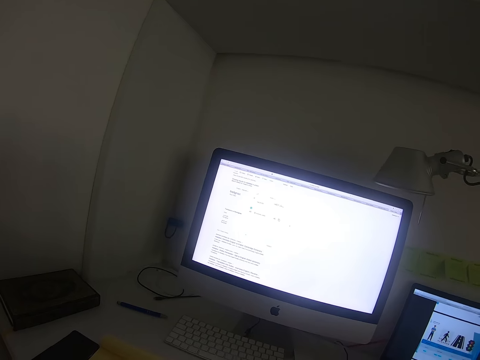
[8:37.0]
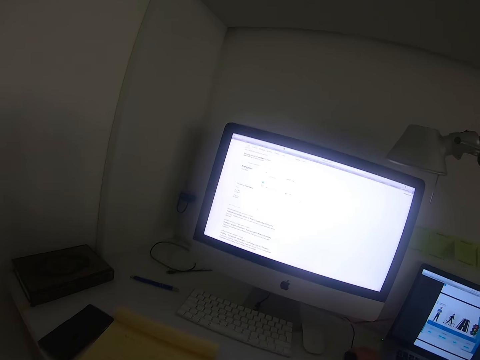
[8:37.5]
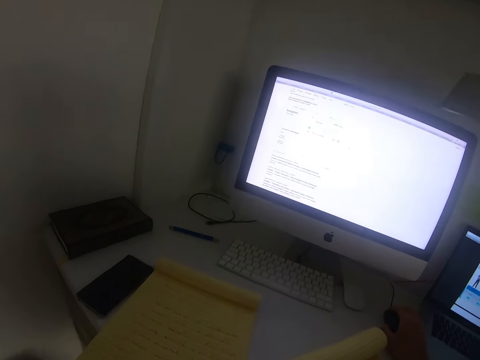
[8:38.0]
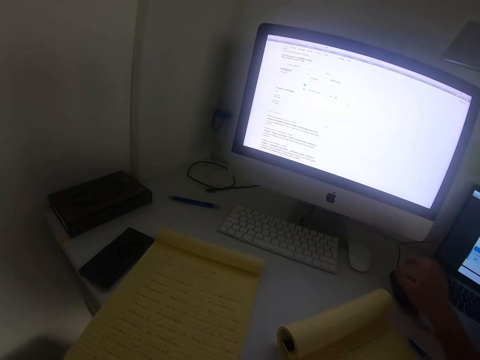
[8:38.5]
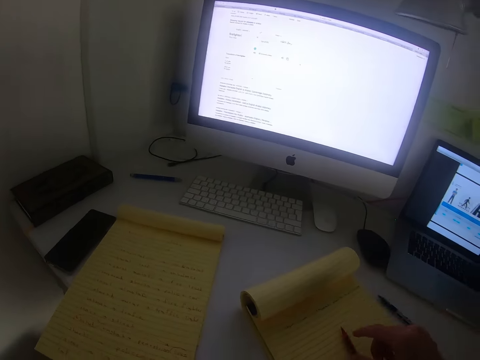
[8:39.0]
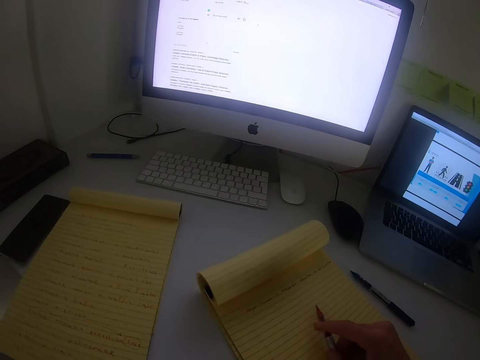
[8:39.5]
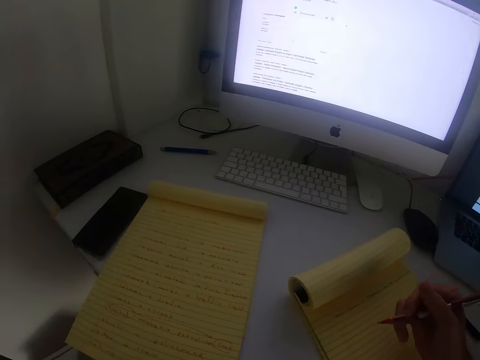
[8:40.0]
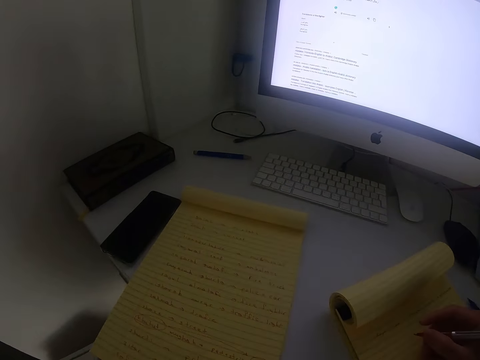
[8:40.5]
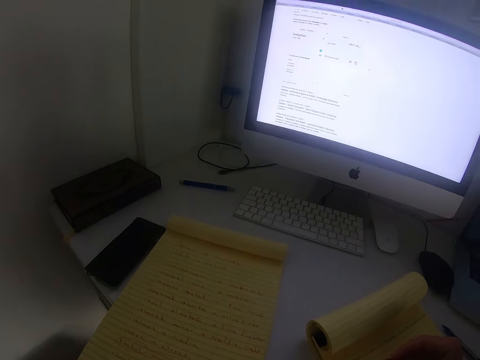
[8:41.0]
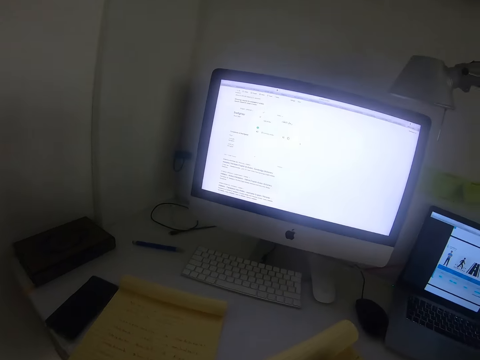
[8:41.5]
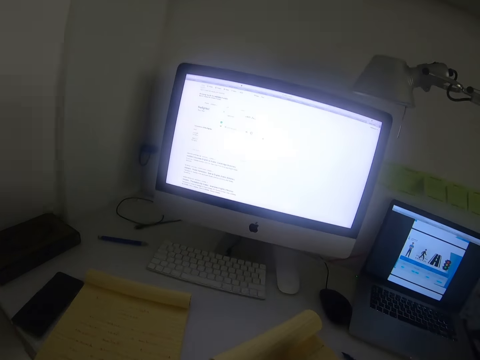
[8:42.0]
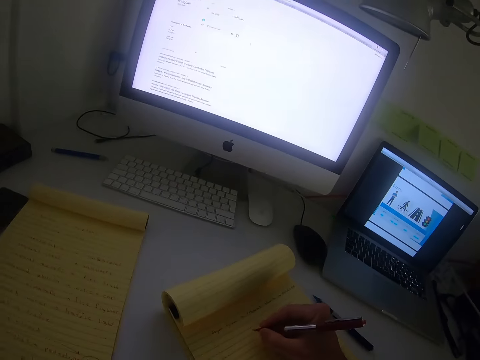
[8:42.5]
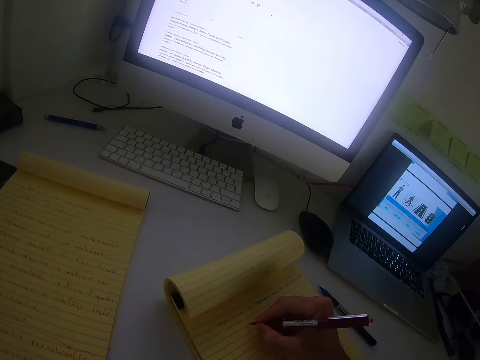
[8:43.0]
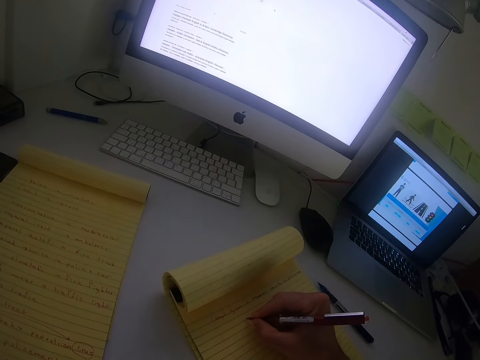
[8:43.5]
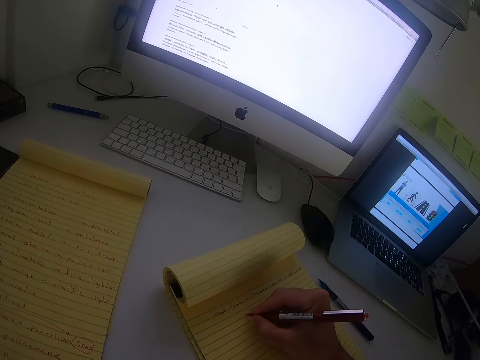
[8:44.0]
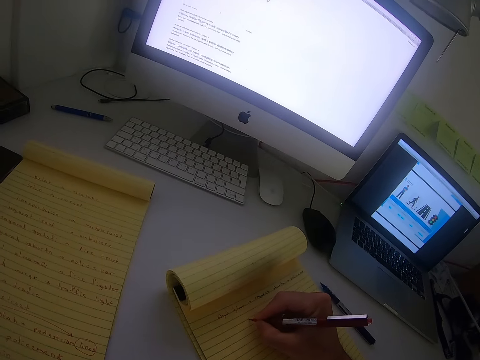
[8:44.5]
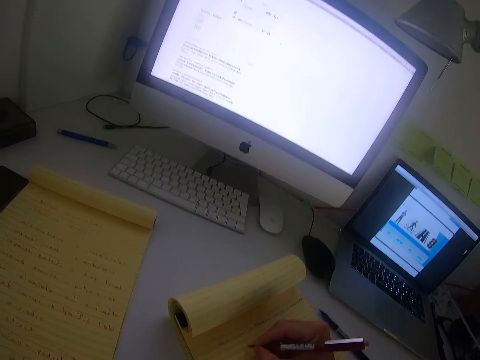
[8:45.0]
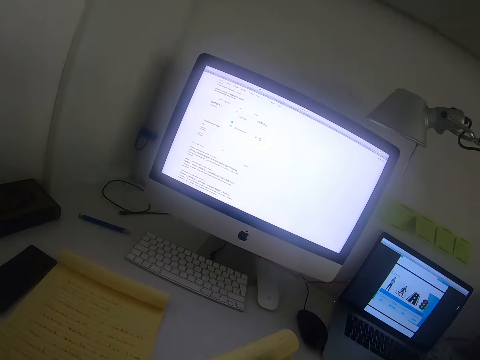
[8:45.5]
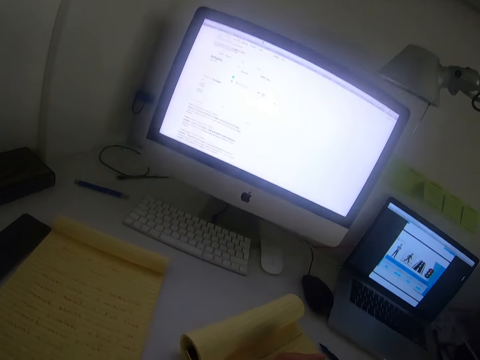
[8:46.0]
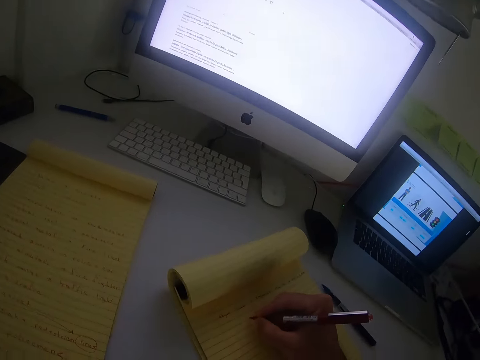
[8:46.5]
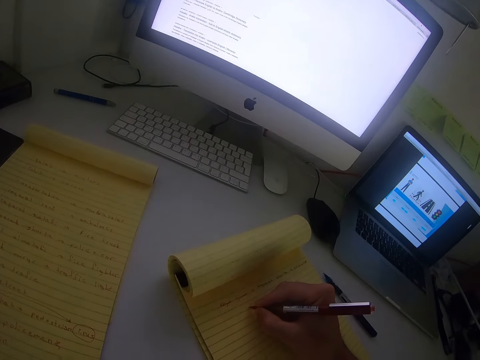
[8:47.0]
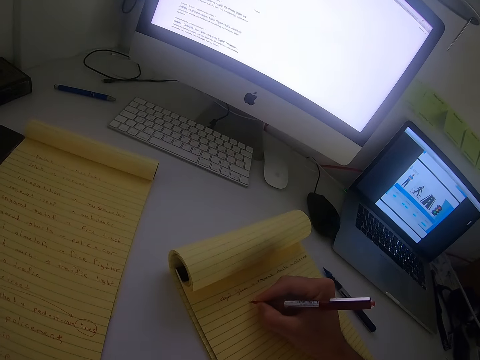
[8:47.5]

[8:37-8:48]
The camera wearer holds the mouse. They pick up the black or red pen. They write with the black pen.

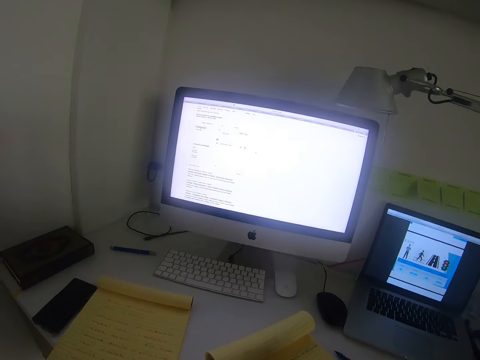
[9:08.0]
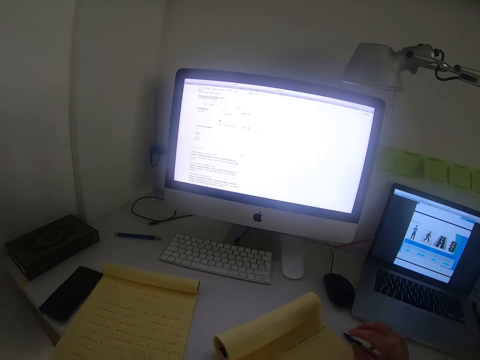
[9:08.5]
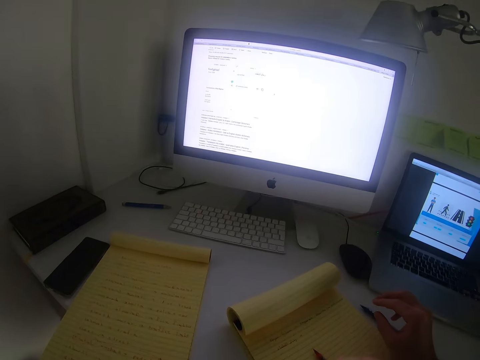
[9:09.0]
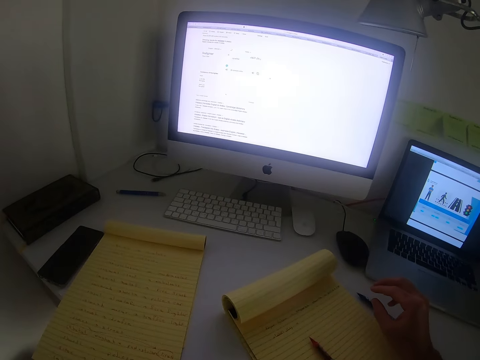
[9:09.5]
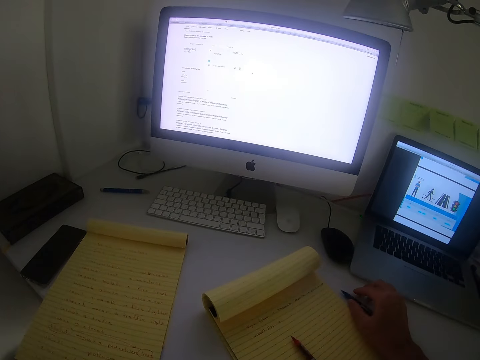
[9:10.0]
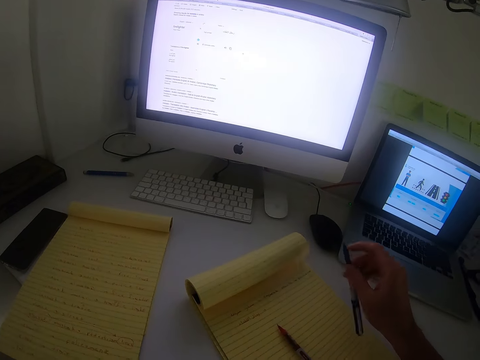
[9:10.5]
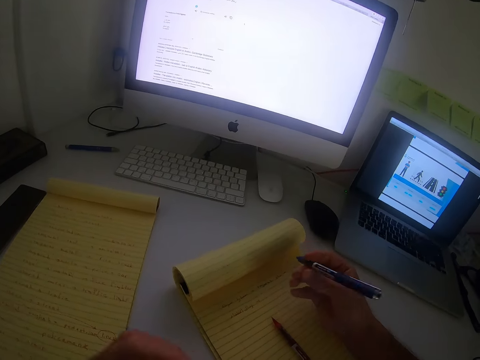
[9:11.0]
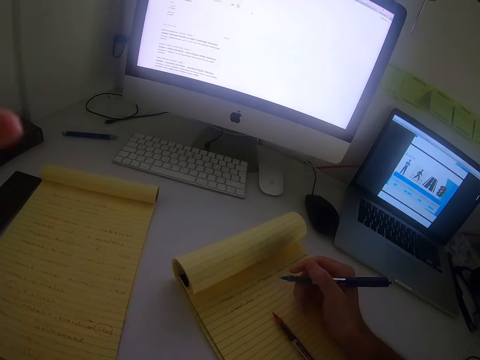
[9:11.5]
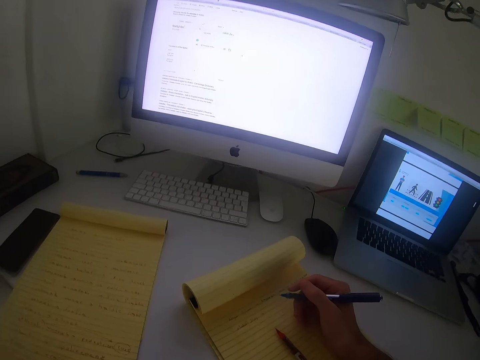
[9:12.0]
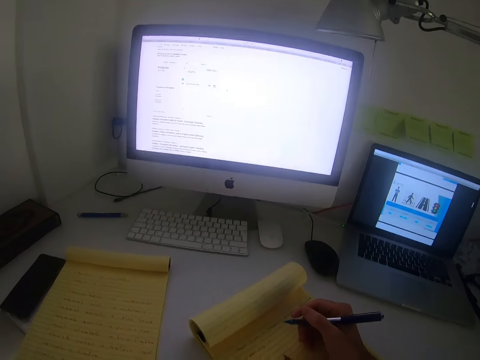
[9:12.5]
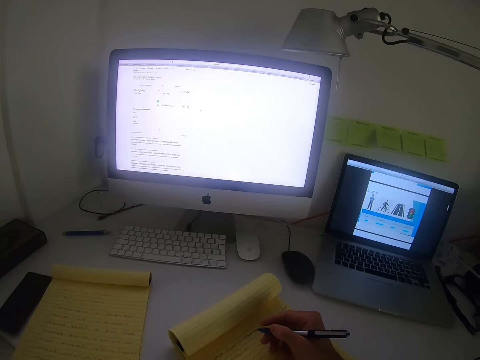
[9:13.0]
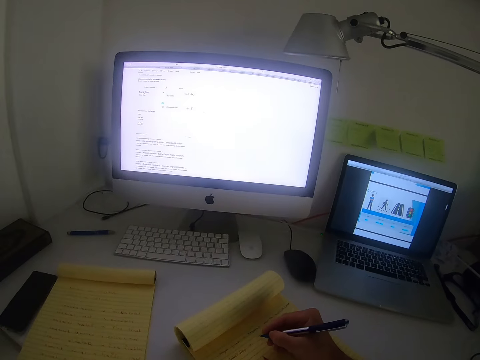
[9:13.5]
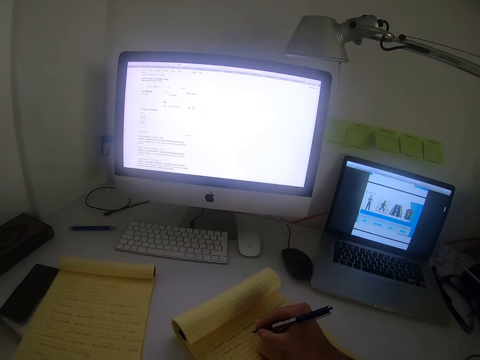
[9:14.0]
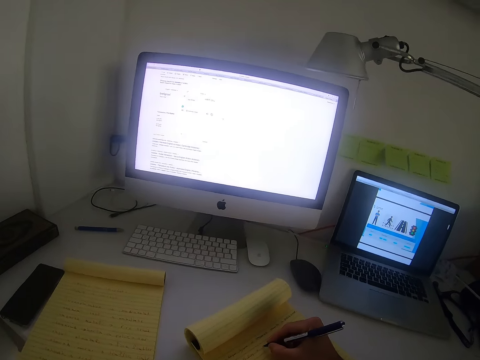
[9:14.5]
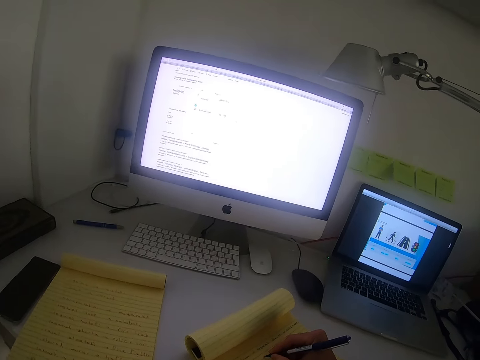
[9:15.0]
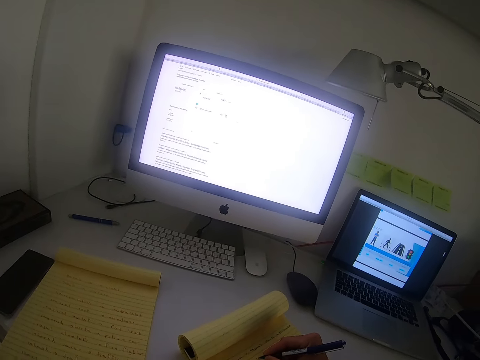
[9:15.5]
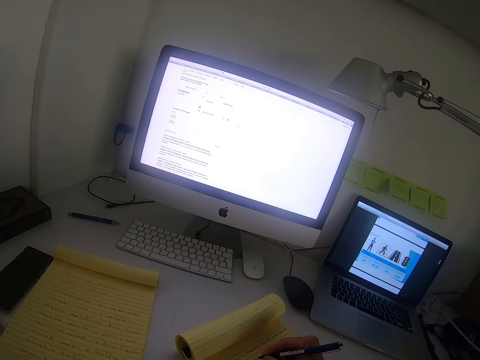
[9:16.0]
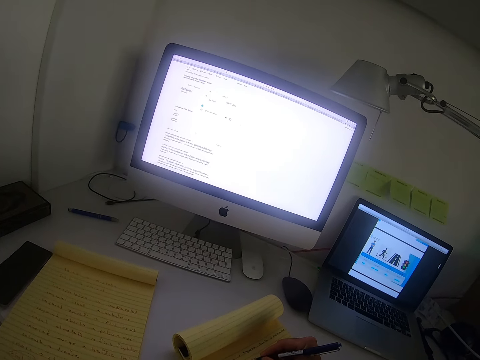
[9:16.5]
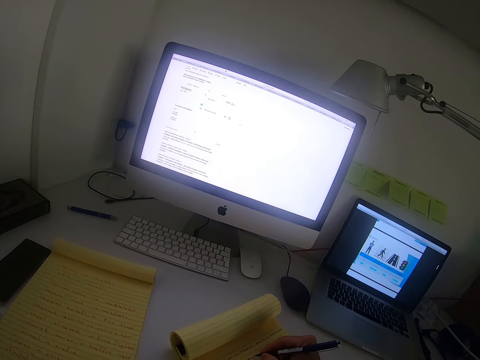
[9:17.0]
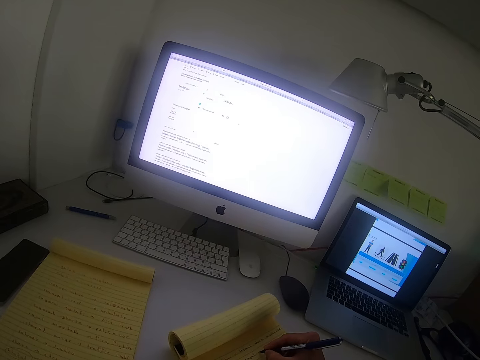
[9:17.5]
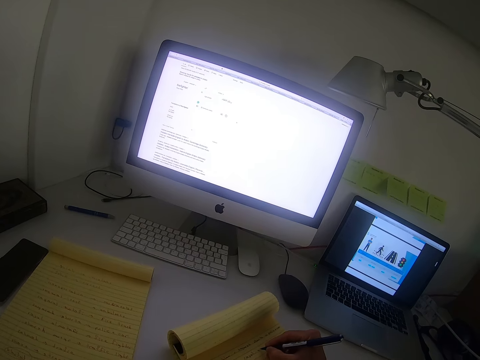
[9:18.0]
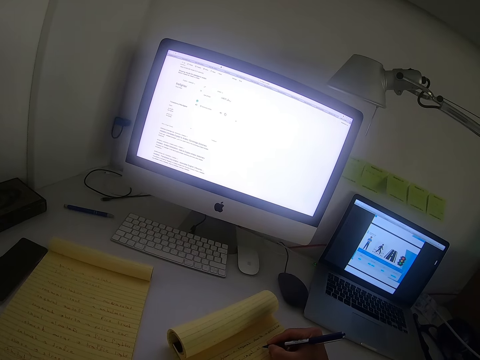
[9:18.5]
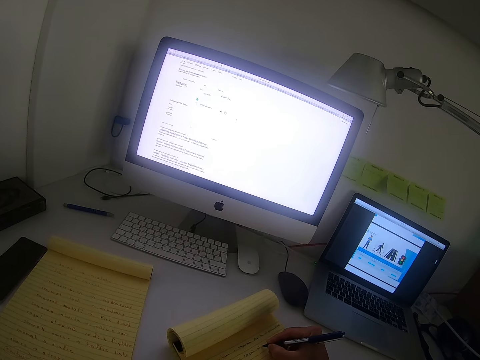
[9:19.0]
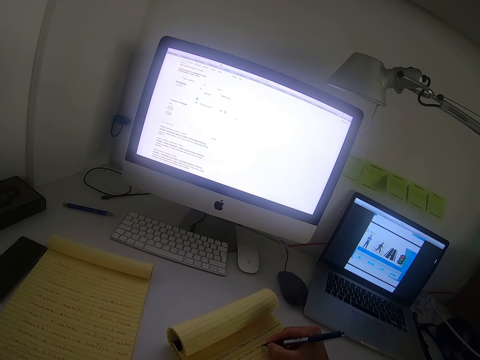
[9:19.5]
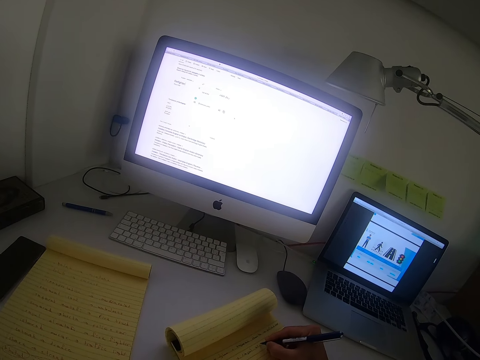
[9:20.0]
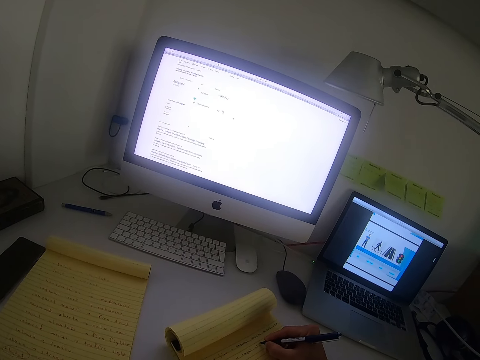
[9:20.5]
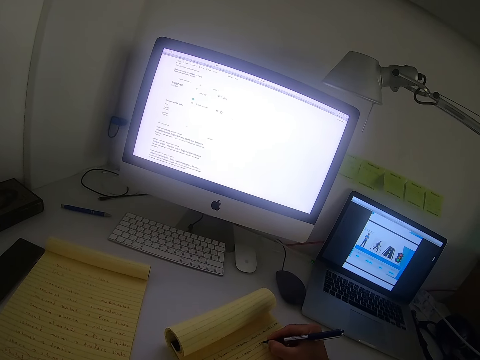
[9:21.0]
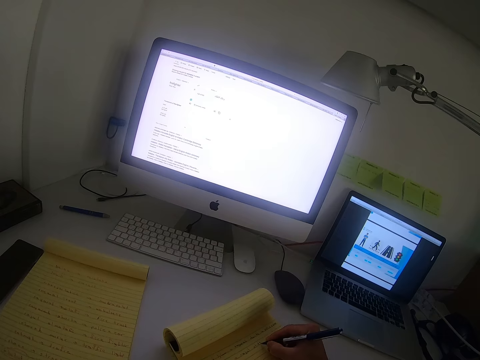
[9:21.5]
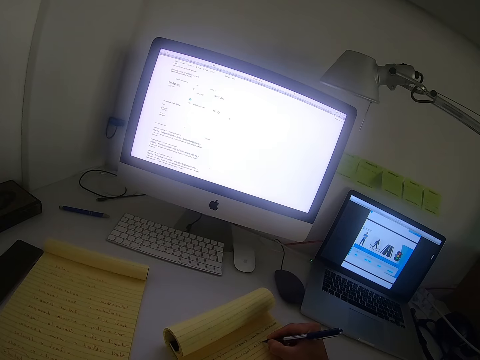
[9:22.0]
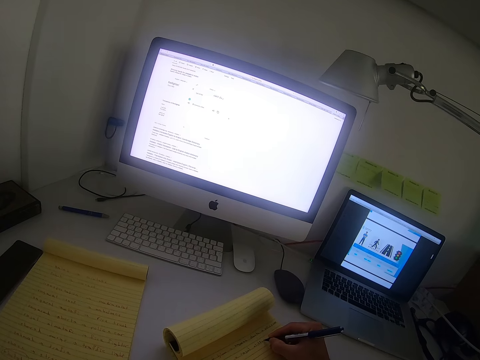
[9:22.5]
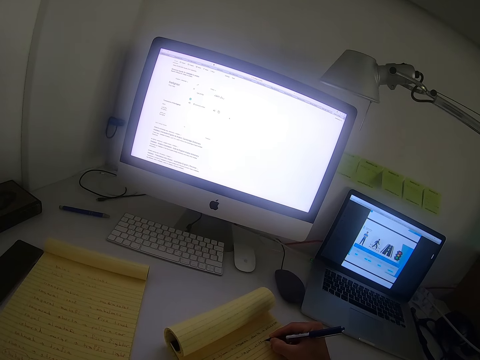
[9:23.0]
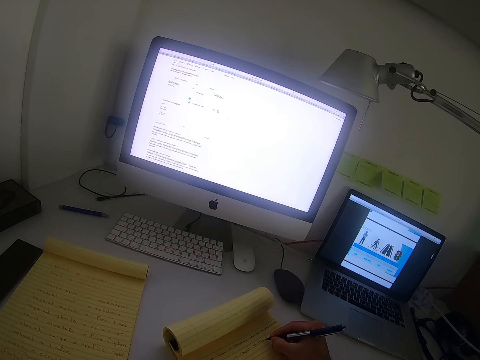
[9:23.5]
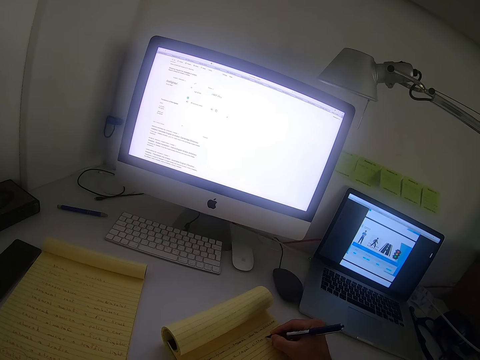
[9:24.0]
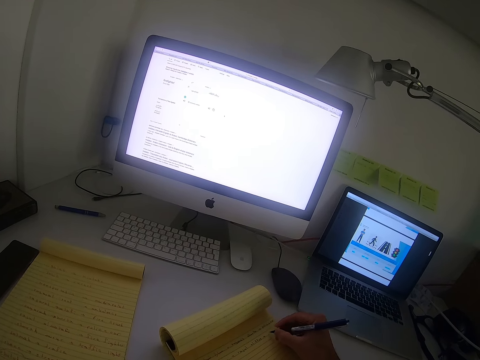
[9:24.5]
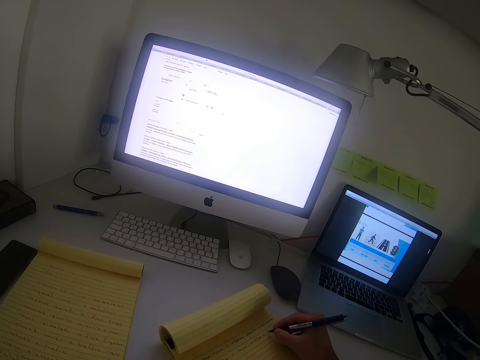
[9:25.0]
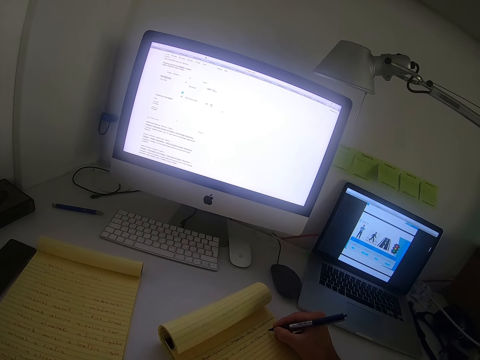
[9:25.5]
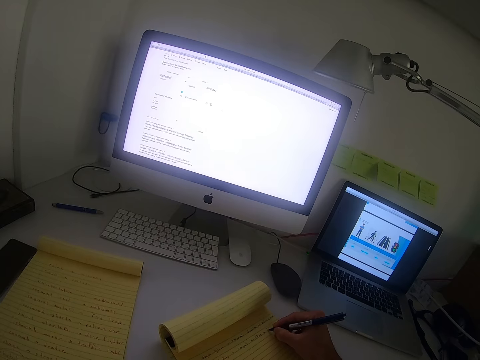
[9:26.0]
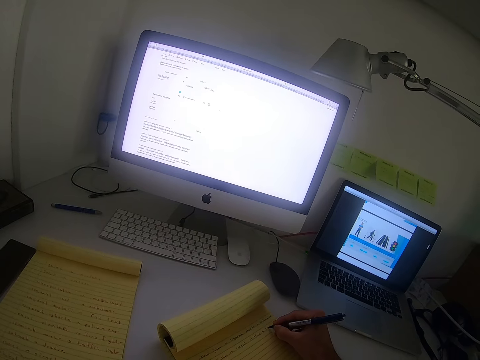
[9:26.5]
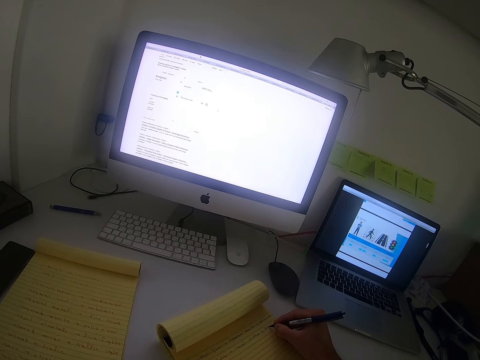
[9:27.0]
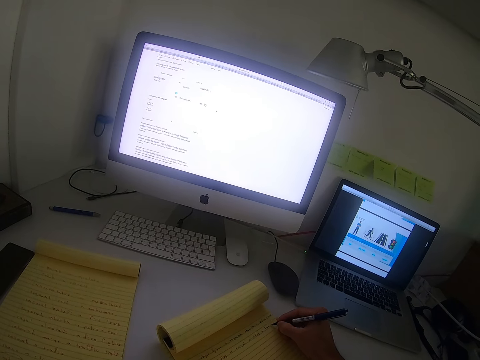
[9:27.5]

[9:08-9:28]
The camera wearer picks up the blue pen. They put down a pen. They write with the blue pen.
